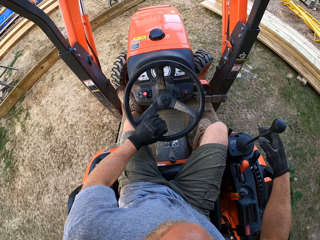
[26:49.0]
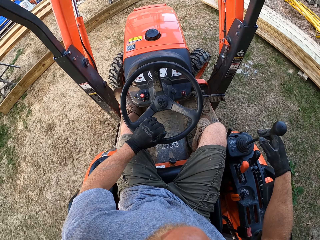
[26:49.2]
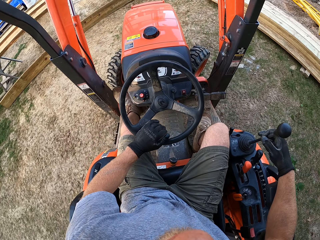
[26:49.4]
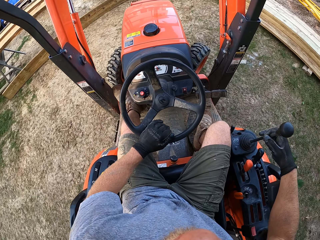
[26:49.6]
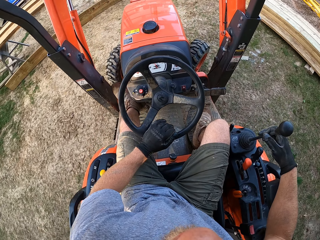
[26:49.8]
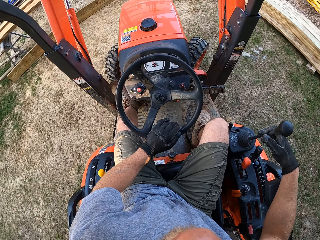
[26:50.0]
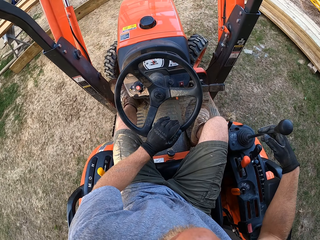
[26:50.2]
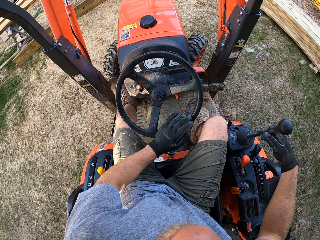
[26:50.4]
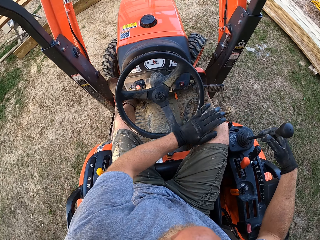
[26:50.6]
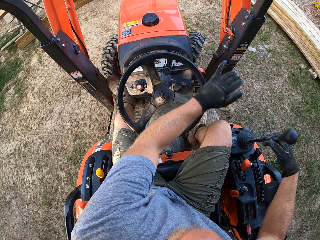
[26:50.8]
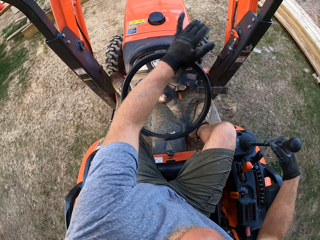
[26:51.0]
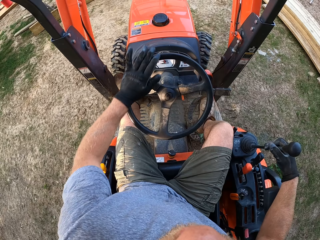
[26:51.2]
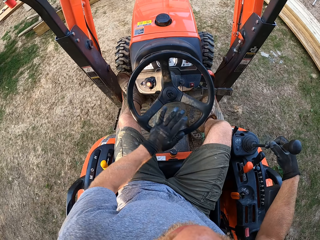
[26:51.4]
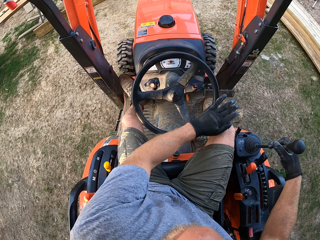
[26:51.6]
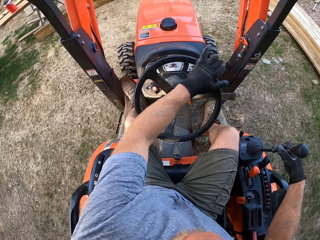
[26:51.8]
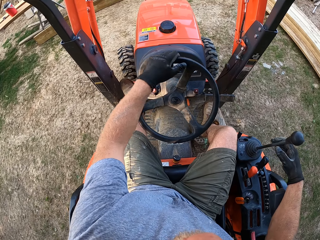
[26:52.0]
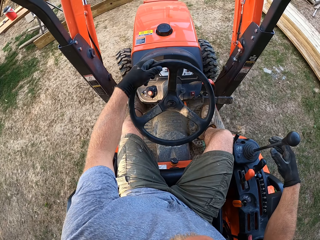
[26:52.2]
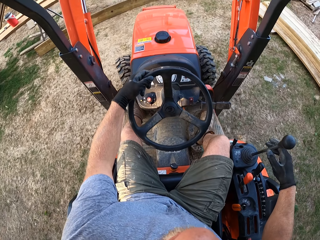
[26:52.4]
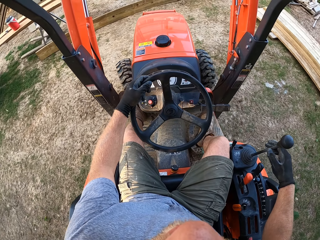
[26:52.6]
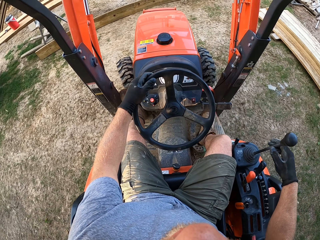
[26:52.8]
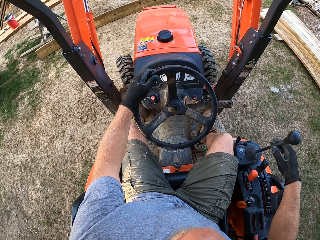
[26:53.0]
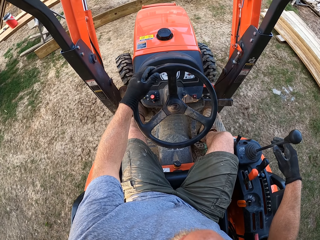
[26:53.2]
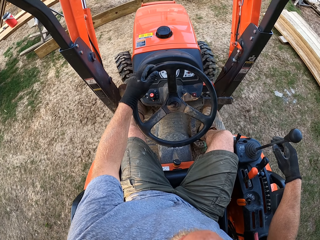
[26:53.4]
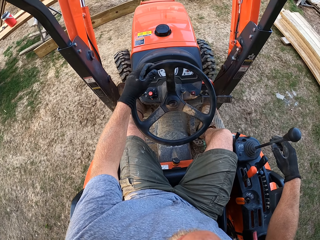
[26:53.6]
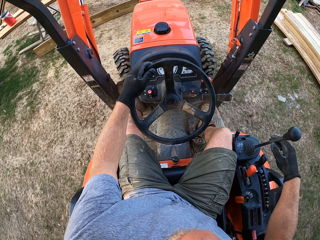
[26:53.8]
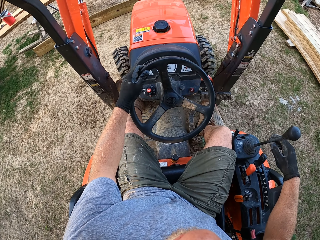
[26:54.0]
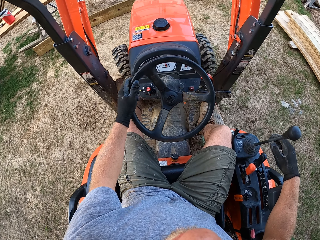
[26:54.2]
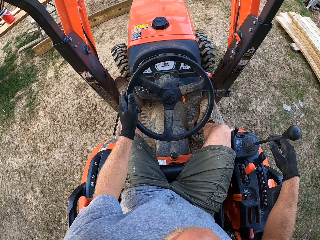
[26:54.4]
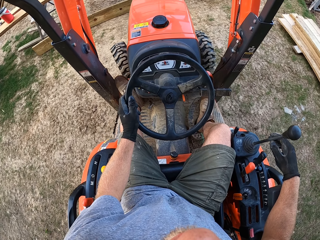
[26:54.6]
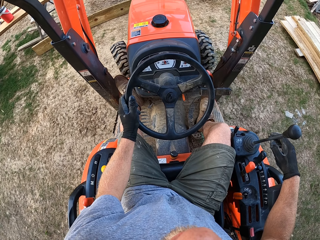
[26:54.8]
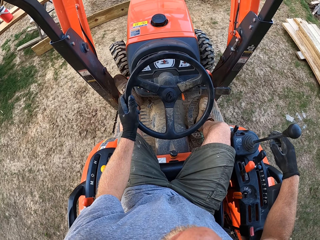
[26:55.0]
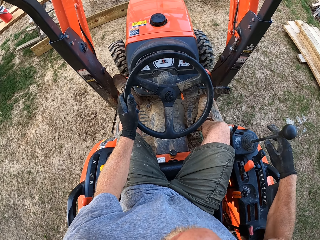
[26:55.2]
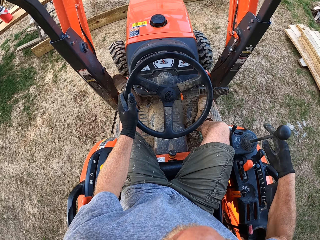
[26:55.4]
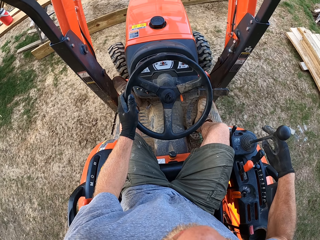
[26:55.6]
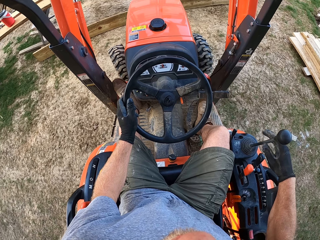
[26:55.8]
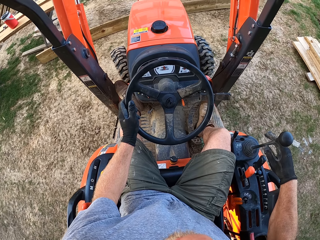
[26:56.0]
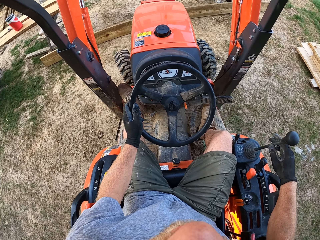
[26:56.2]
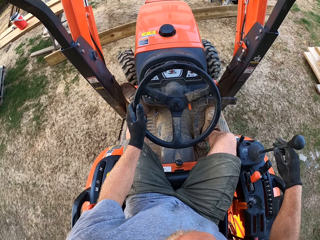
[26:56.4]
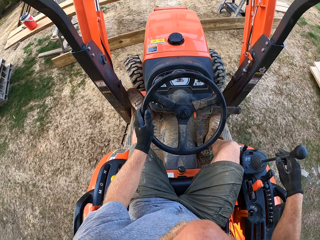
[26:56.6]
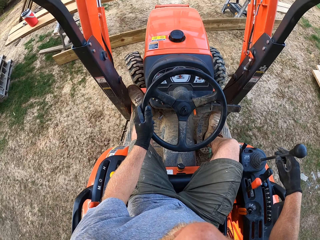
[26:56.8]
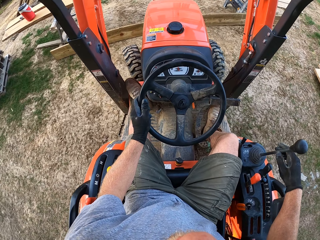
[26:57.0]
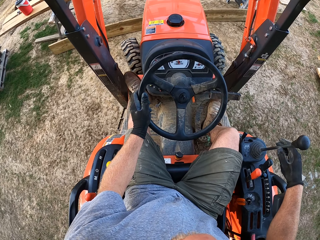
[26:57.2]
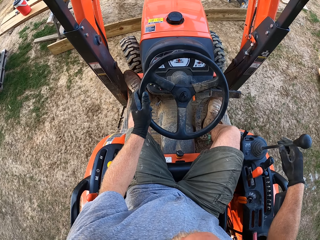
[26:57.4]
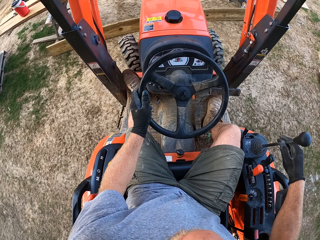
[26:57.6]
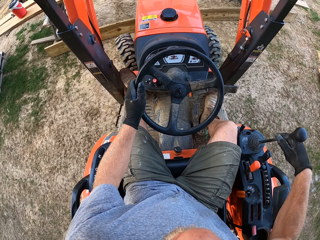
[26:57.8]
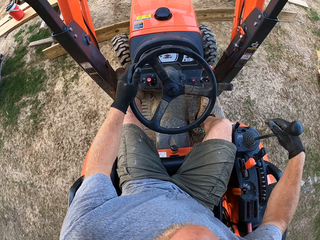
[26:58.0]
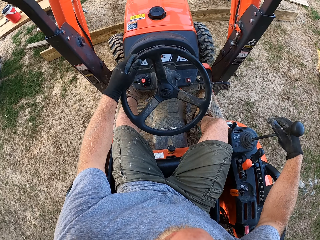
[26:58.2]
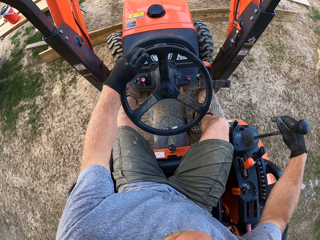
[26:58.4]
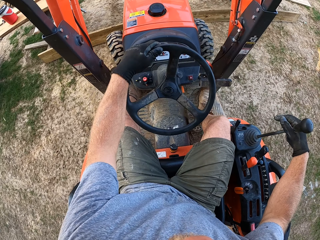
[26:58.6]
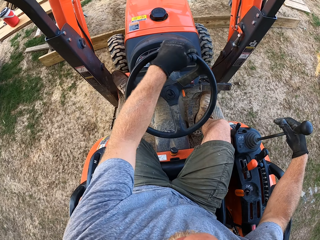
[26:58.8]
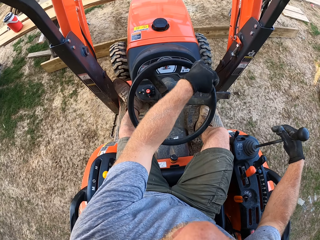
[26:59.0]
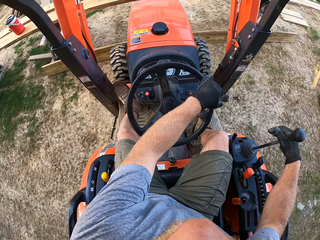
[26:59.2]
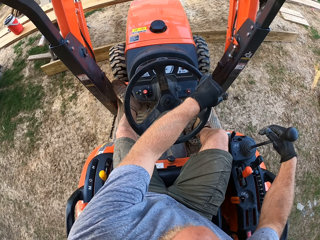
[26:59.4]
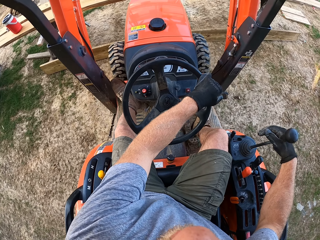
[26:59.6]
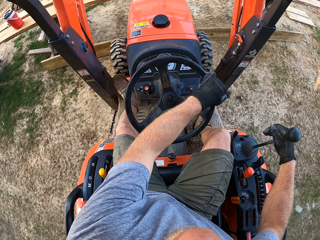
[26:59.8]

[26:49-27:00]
The camera wearer drives the truck forward.

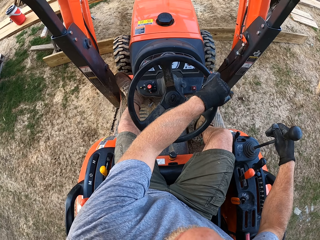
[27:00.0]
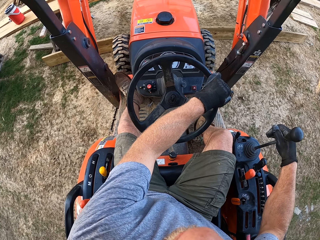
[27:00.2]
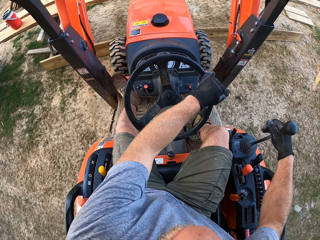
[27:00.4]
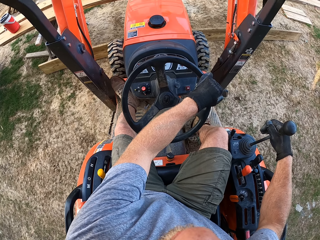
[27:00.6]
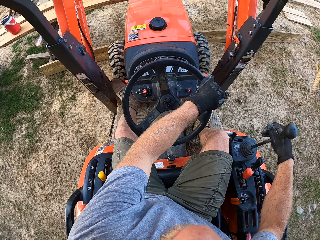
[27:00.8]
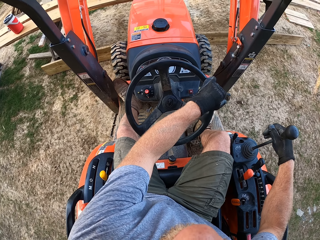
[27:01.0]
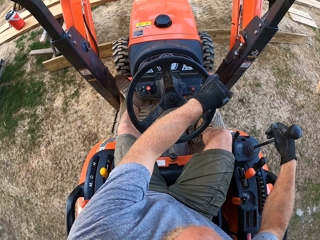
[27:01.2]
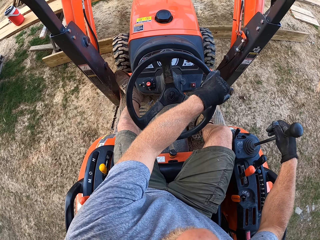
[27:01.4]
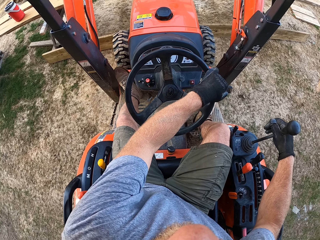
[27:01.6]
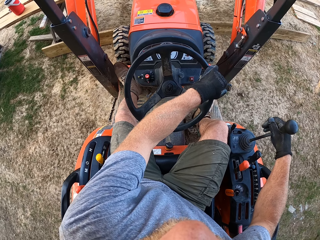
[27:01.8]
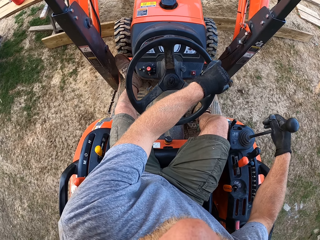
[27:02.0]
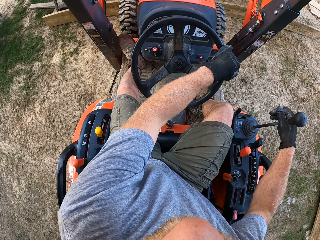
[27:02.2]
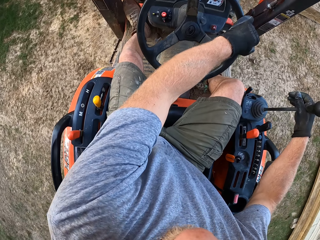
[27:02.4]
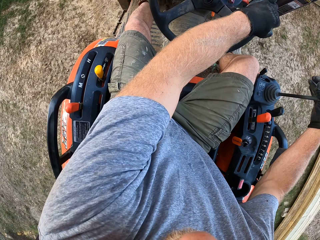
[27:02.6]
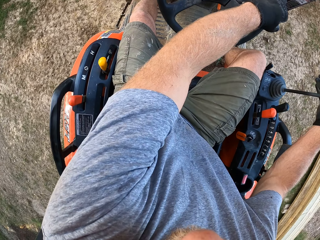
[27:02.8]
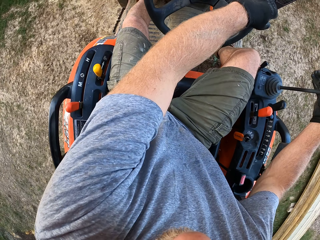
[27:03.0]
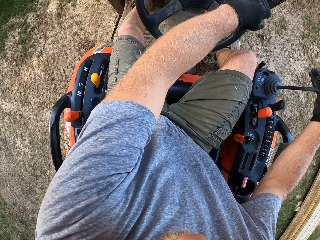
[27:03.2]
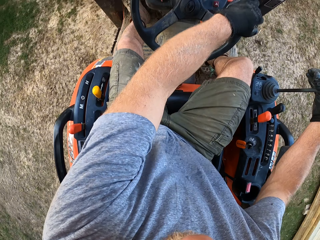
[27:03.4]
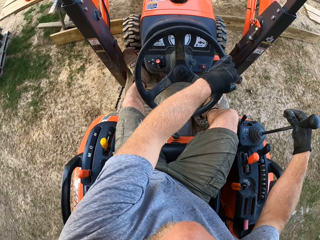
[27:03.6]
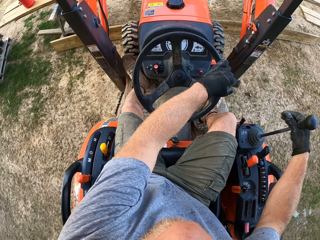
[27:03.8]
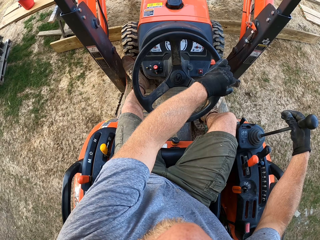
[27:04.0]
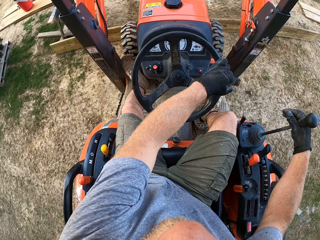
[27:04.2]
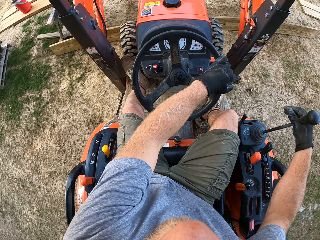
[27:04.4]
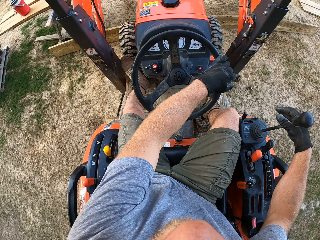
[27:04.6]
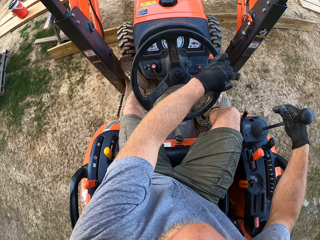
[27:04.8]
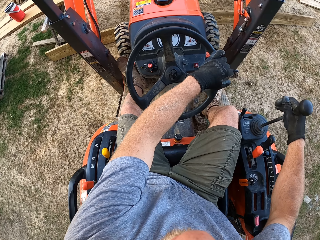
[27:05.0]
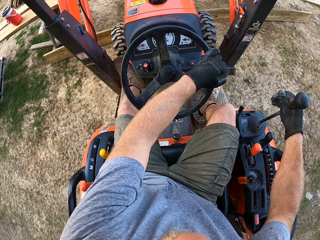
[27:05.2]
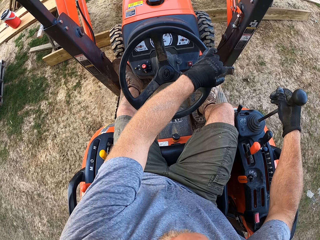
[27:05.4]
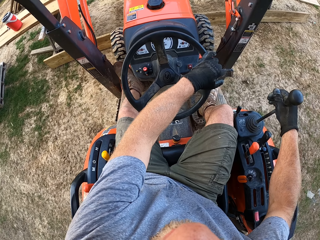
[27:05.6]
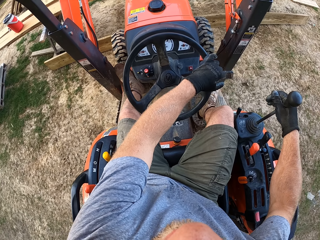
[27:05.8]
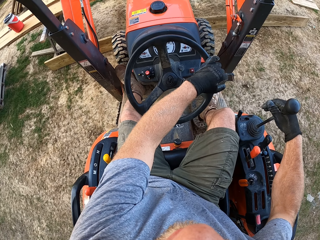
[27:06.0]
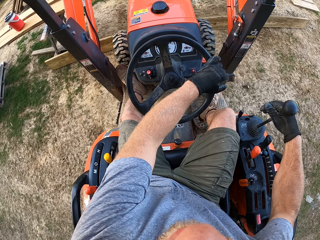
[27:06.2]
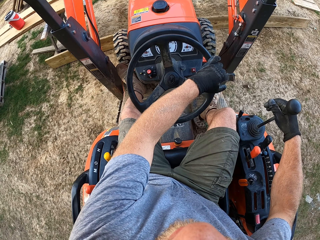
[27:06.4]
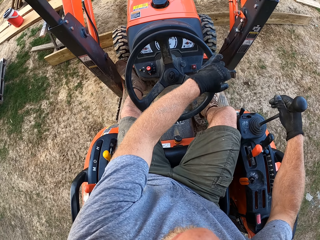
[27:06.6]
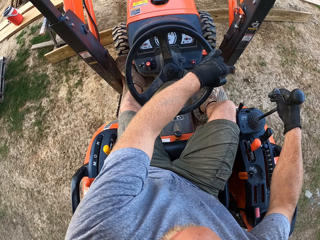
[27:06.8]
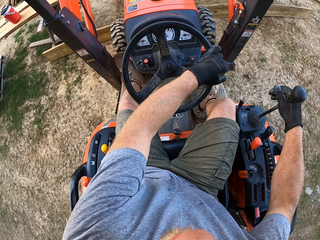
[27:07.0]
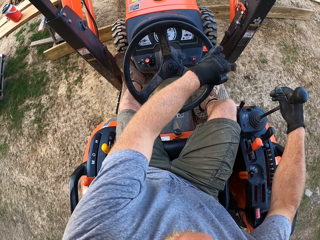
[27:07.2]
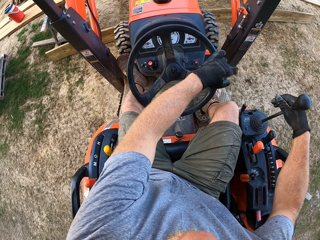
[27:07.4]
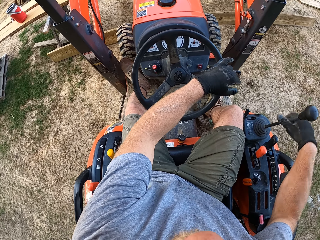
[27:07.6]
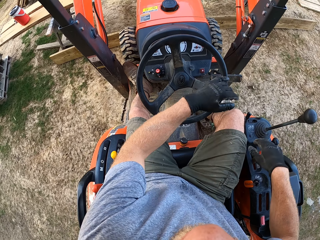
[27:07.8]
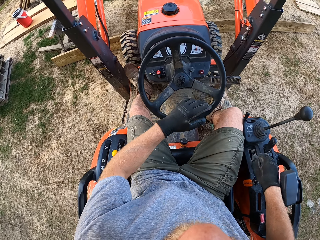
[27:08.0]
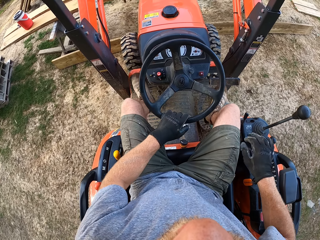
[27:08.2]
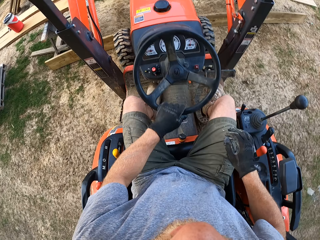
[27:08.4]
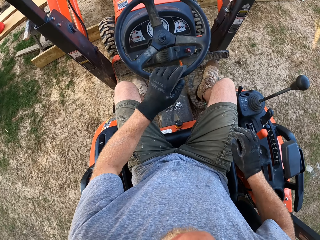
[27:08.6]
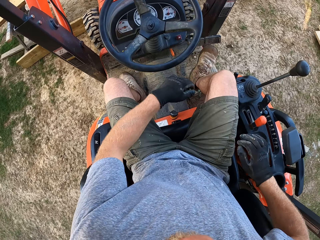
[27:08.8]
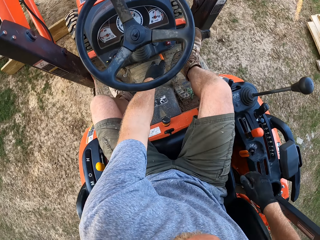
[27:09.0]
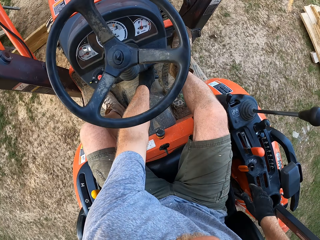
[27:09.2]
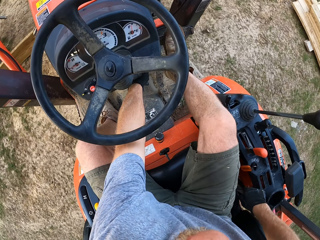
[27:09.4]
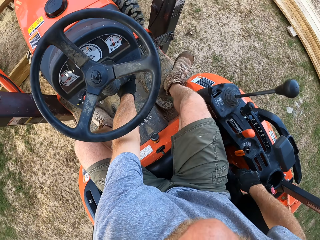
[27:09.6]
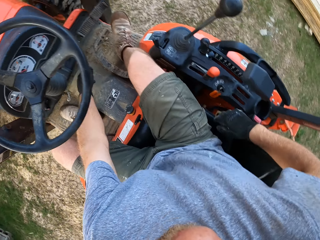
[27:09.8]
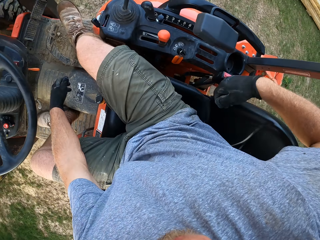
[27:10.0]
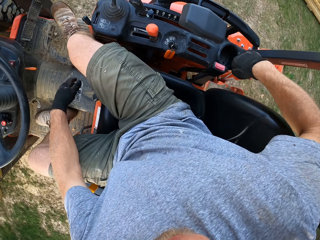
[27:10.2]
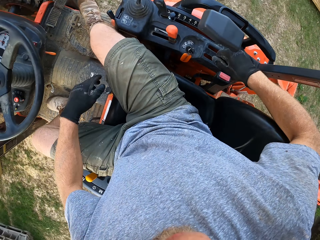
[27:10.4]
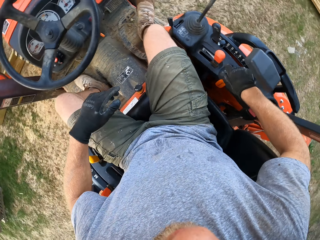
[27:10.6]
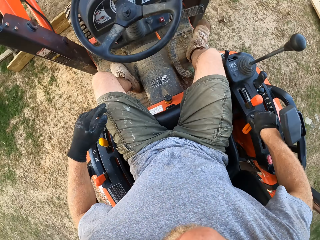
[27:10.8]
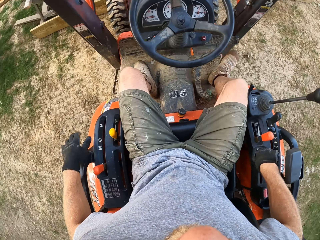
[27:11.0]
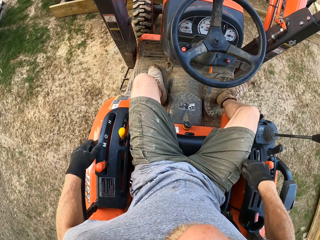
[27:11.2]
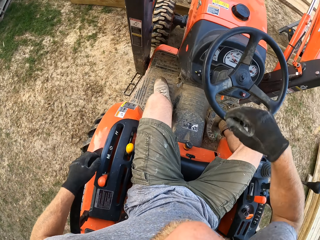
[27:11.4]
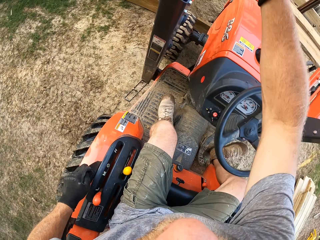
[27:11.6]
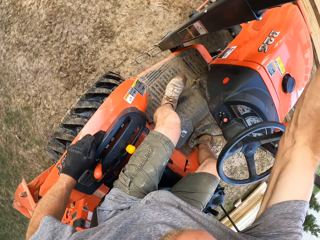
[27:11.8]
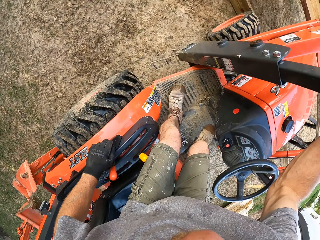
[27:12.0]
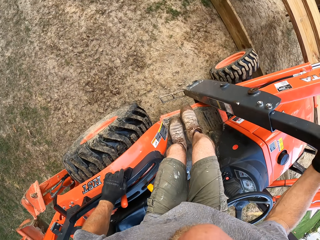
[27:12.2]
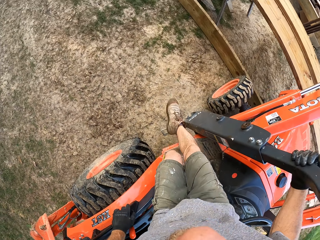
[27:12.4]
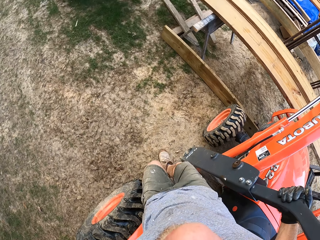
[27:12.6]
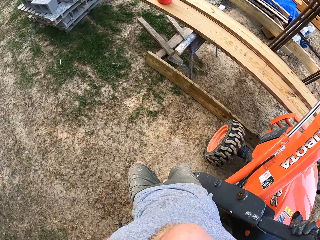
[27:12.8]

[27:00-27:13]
The camera wearer stops driving the tractor. He removes his right hand from the gear. He pushes up the steering. He adjusts a clutch with his left hand. He turns off the starter. He places his left hand on the tractor. He climbs down from the tractor.
